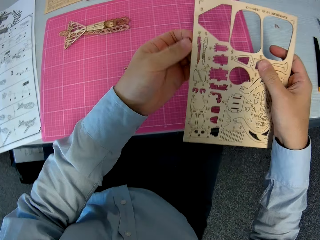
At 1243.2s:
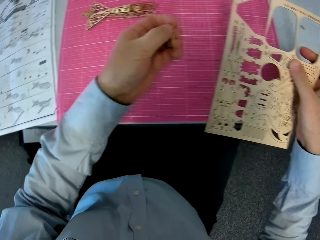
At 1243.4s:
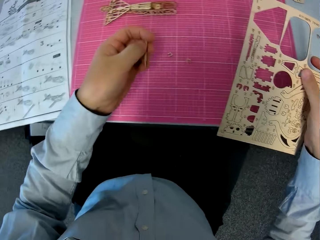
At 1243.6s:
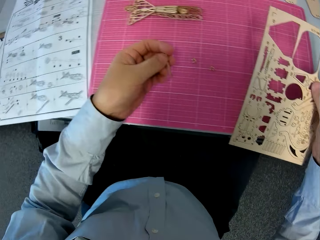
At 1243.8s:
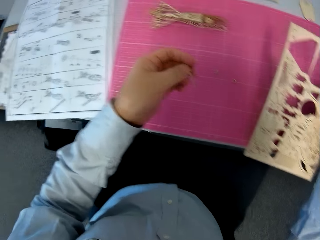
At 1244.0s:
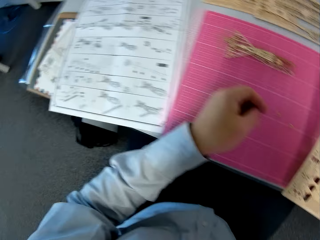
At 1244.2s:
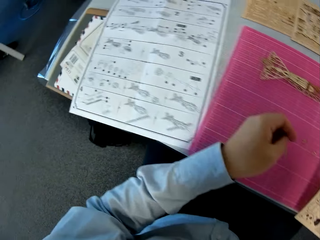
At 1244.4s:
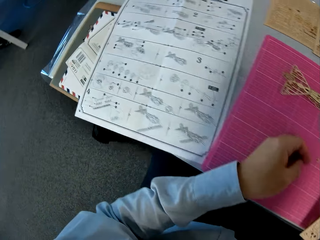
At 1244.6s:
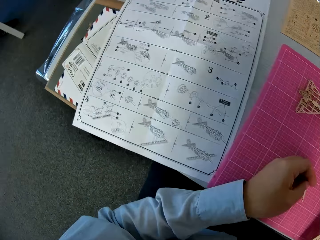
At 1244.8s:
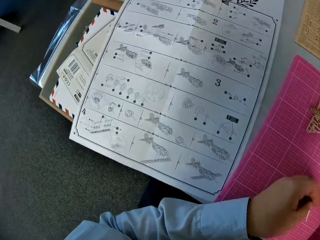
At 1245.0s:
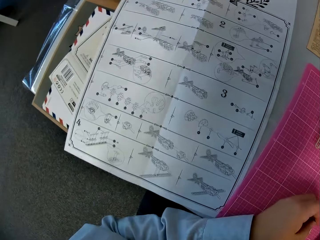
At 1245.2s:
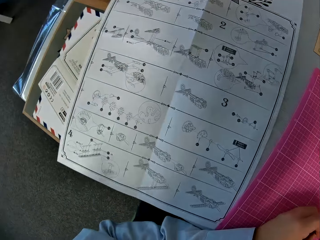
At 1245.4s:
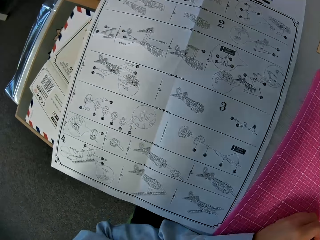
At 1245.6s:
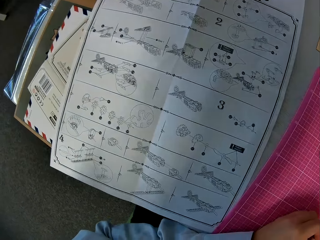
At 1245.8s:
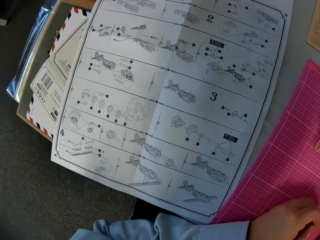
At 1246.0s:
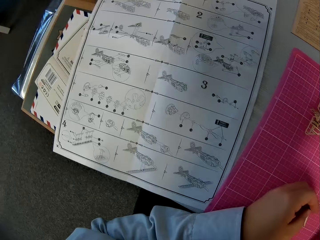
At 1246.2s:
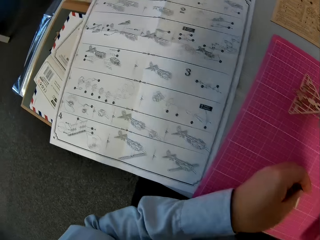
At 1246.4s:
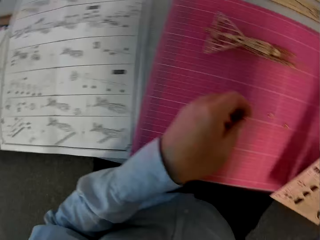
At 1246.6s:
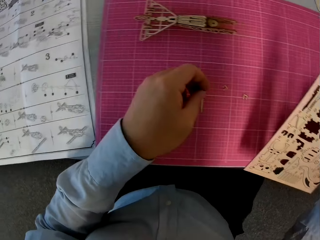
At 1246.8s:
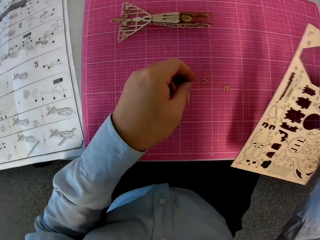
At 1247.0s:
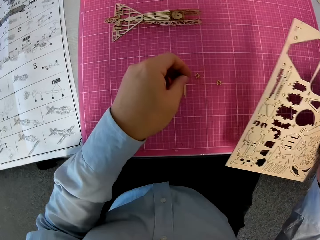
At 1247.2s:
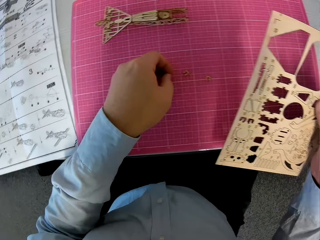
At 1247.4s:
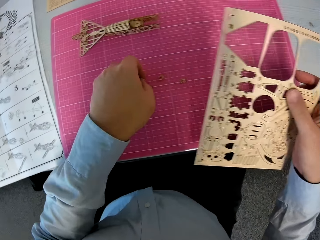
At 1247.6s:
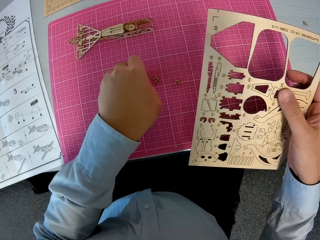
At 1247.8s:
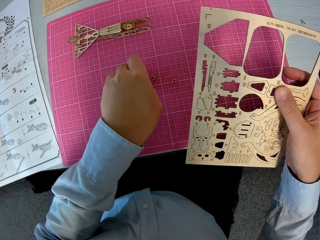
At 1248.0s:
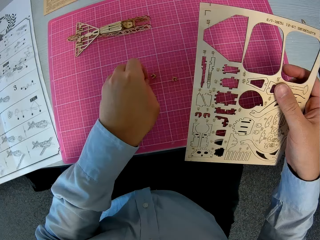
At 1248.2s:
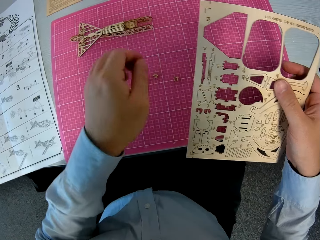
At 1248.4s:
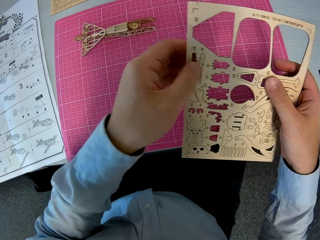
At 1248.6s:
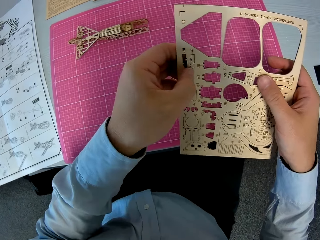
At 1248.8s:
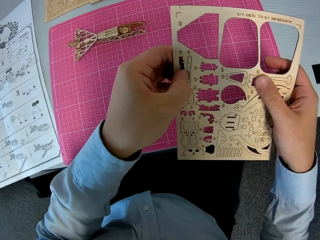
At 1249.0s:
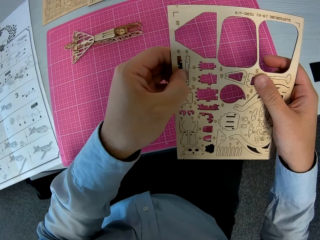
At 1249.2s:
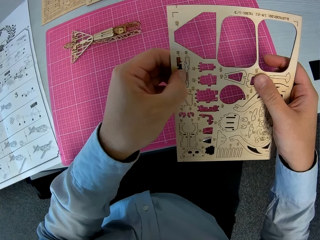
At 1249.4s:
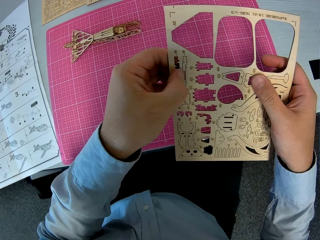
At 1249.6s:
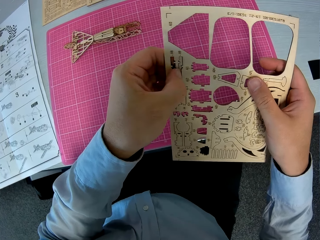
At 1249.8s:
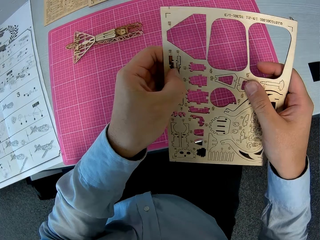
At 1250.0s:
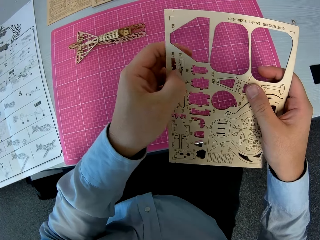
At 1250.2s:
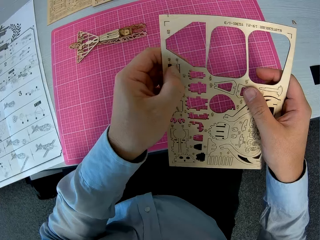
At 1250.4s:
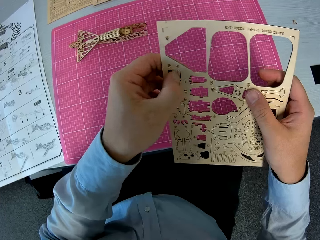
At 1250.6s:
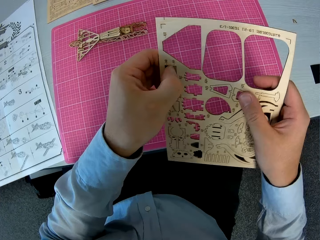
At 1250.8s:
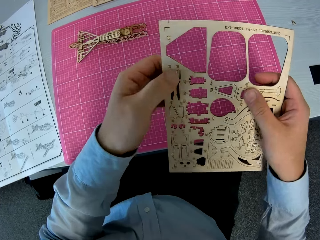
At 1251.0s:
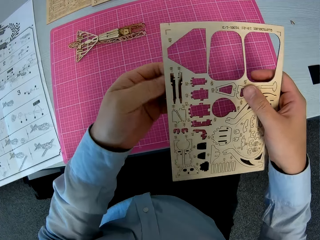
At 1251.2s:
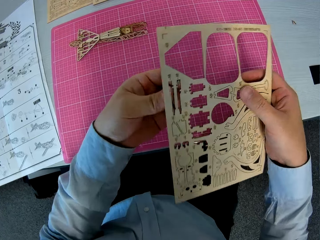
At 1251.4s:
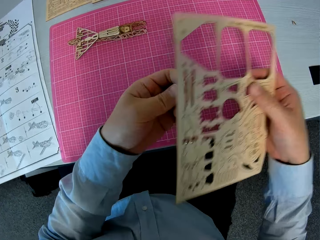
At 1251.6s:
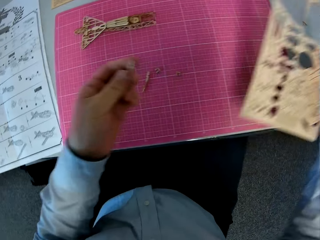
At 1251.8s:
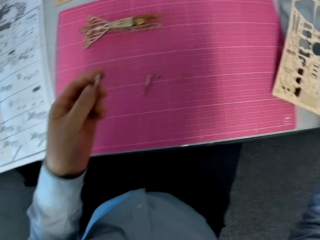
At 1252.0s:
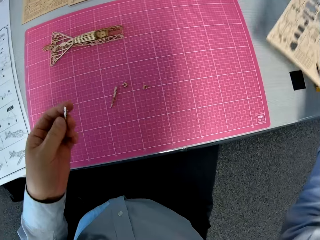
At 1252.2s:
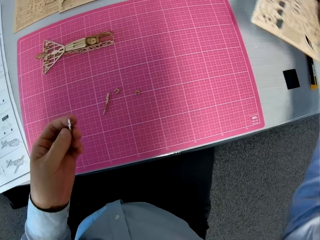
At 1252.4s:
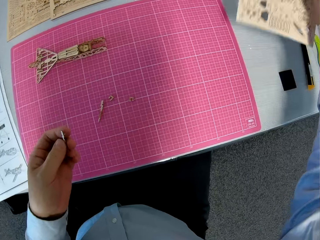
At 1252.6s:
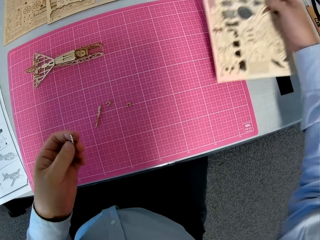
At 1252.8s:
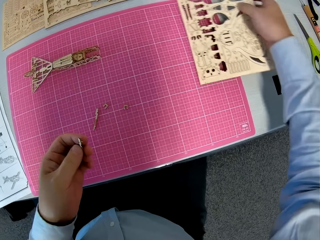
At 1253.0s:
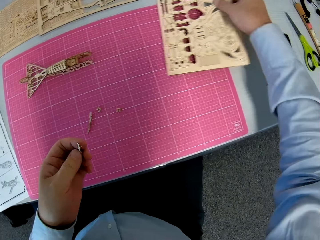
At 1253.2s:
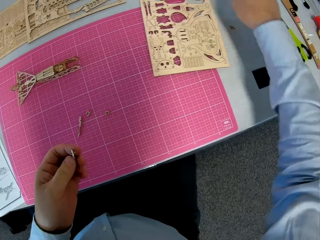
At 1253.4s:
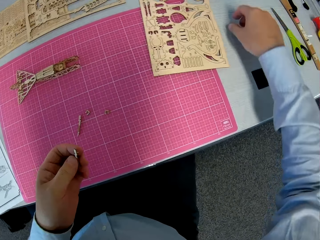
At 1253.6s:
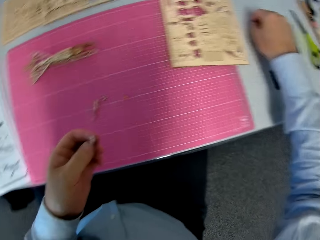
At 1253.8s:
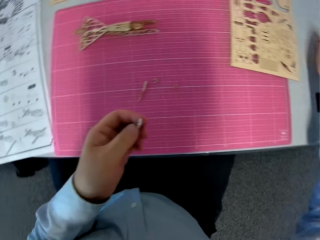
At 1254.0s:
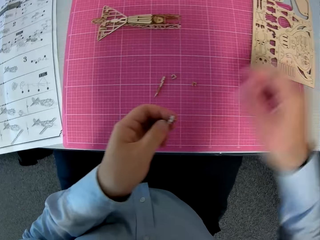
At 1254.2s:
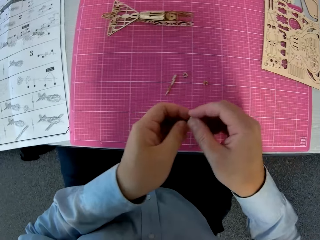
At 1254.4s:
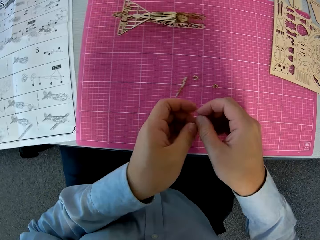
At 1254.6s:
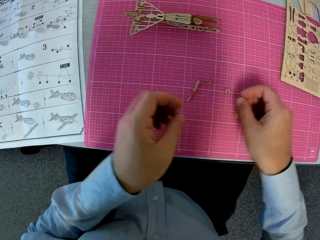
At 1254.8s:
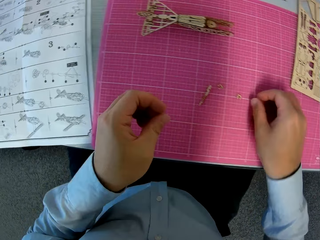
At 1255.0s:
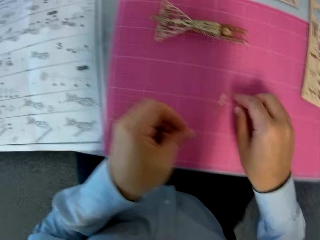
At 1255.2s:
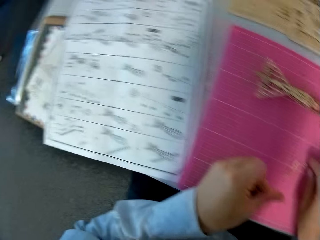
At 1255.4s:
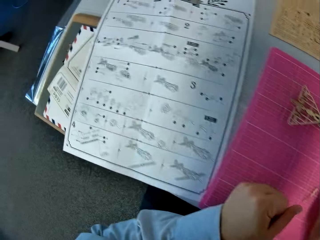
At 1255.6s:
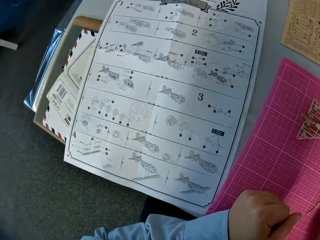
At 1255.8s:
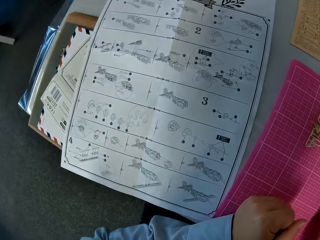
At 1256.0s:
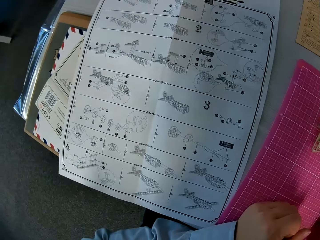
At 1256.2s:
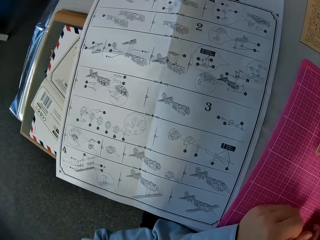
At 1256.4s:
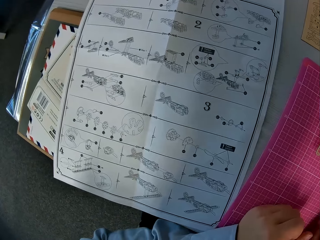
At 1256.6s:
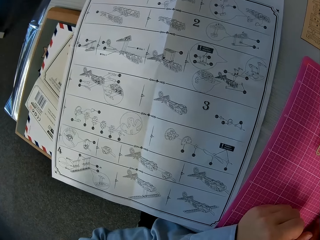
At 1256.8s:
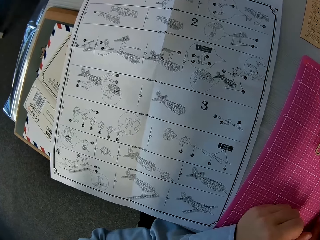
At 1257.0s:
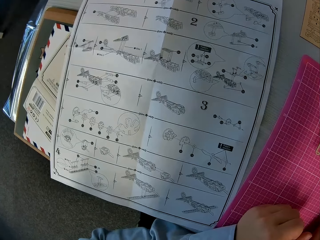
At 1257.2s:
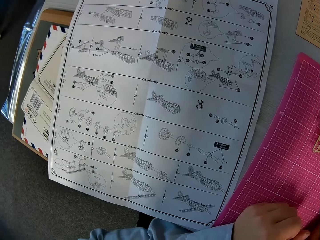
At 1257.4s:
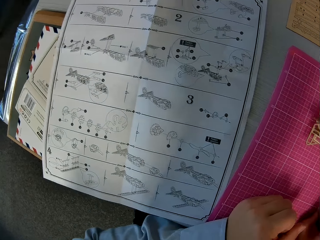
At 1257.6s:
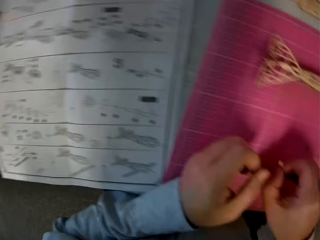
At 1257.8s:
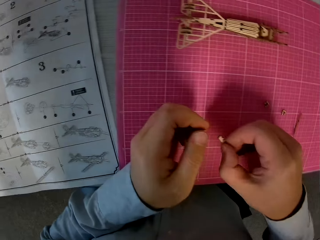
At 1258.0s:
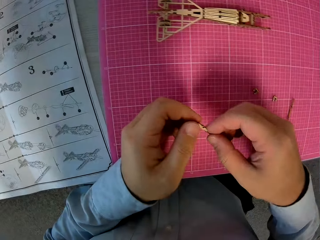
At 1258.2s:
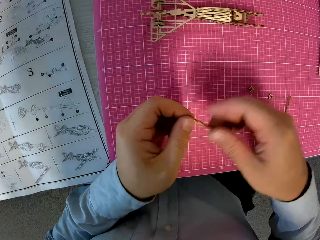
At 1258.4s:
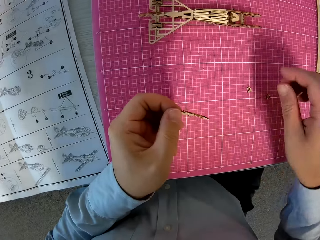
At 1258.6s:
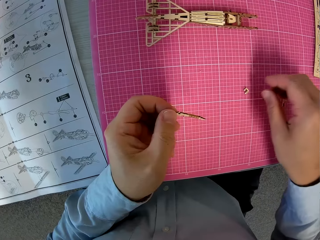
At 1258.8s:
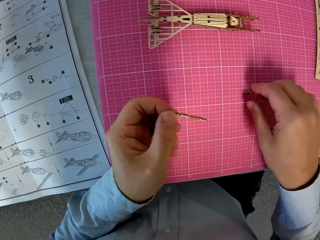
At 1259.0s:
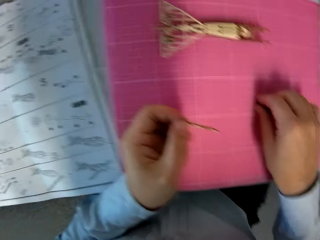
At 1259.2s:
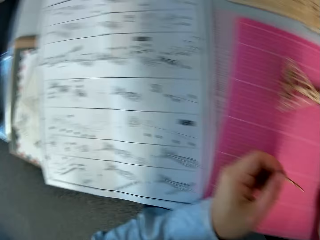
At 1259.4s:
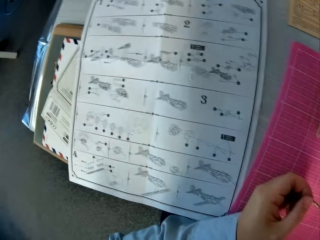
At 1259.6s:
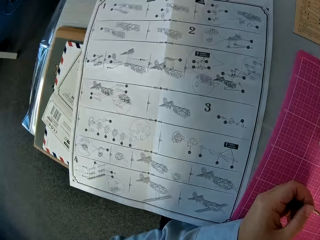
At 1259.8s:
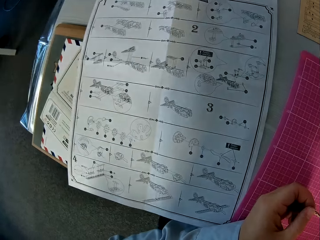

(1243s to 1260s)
The camera wearer glances at the instruction manual. He places the wooden piece on the cutting sheet. He detaches a wooden piece from the puzzle sheet with his left hand. He places the puzzle sheet on the cutting sheet. He places his hand on a wooden piece from the table. He passes the wooden piece in his left hand to his right hand. He holds the piece of the laser cut wood craft kit. He places the wooden piece on the cutting sheet. He glances at the instruction manual. He holds a wooden piece in his right hand. He passes the wooden piece in his right hand to his left hand. He picks up another wooden piece from the cutting sheet with his right hand. He glances at the instruction manual.

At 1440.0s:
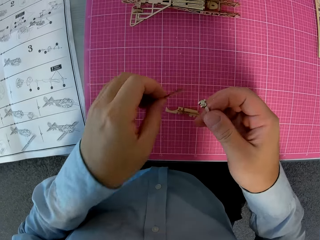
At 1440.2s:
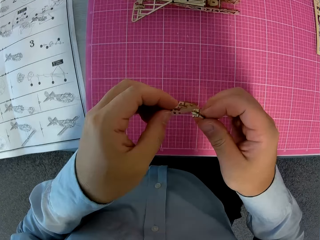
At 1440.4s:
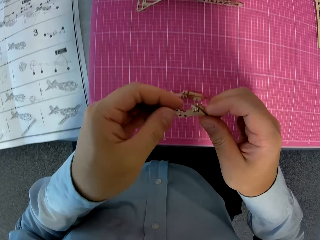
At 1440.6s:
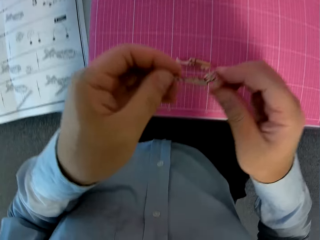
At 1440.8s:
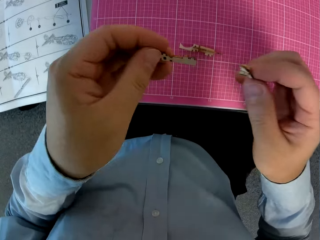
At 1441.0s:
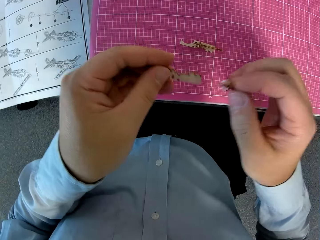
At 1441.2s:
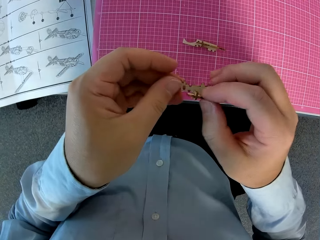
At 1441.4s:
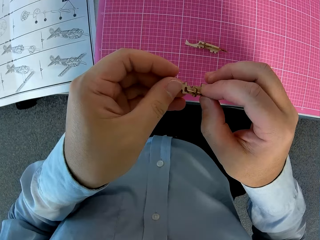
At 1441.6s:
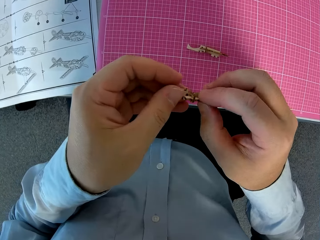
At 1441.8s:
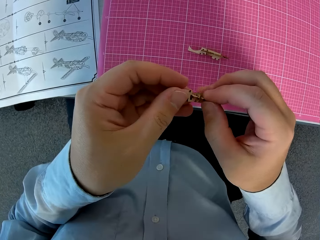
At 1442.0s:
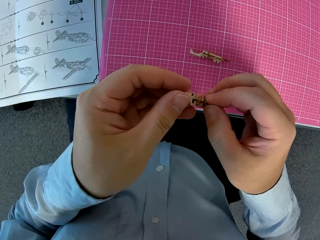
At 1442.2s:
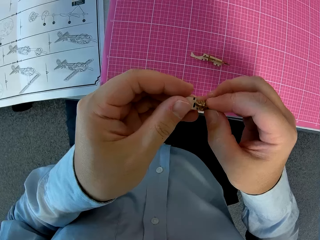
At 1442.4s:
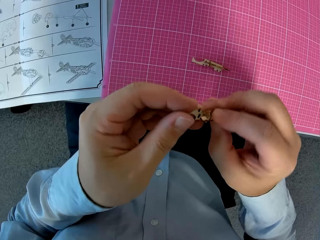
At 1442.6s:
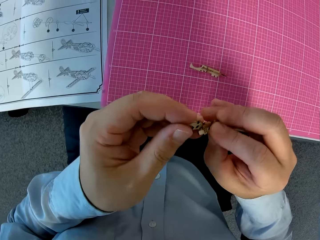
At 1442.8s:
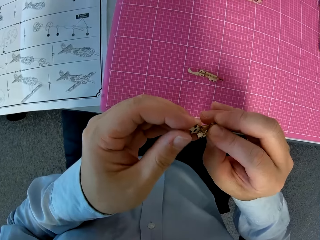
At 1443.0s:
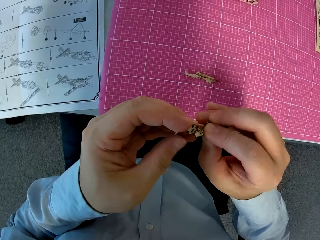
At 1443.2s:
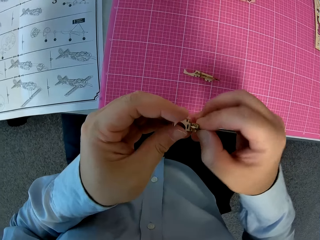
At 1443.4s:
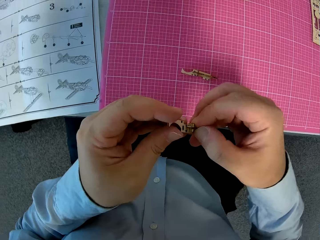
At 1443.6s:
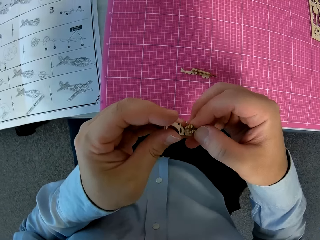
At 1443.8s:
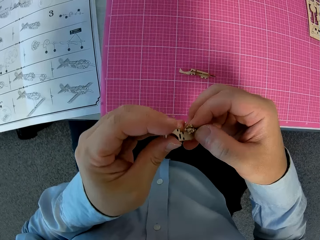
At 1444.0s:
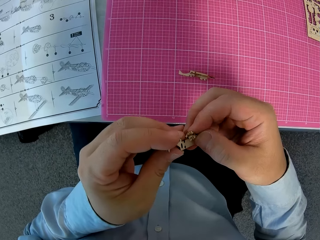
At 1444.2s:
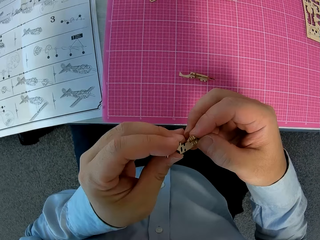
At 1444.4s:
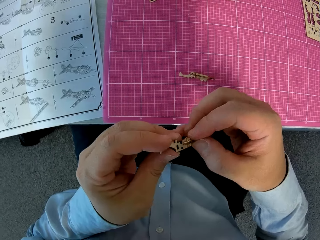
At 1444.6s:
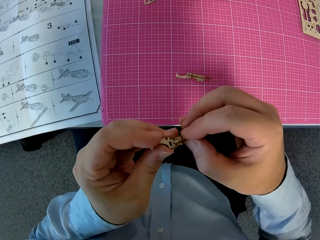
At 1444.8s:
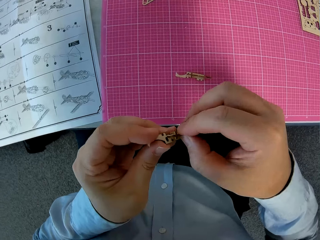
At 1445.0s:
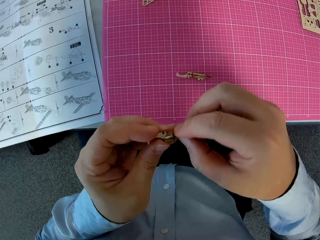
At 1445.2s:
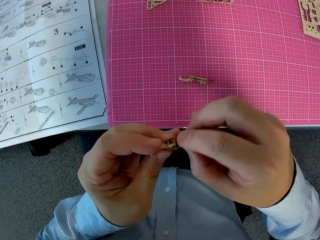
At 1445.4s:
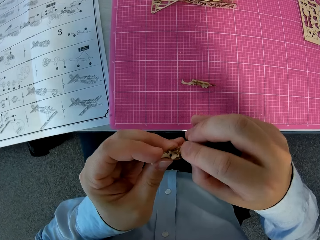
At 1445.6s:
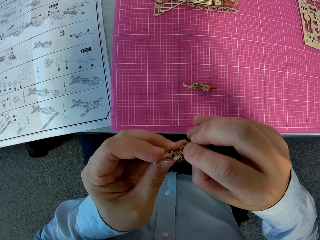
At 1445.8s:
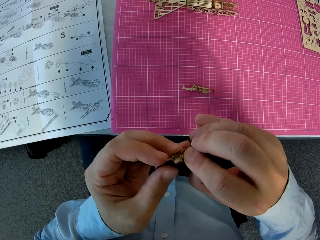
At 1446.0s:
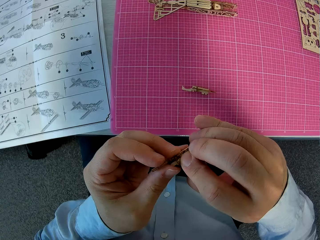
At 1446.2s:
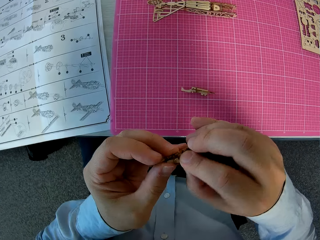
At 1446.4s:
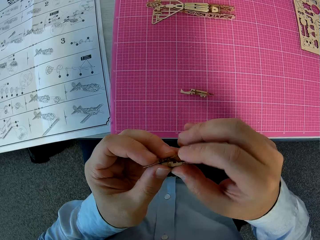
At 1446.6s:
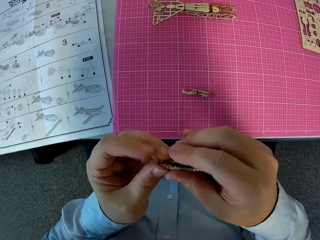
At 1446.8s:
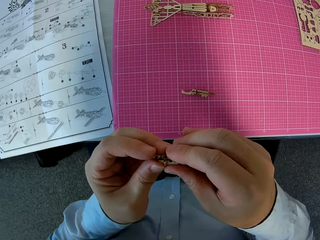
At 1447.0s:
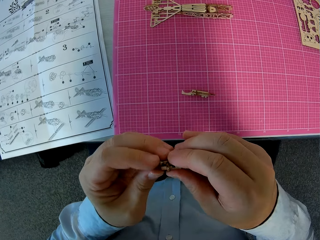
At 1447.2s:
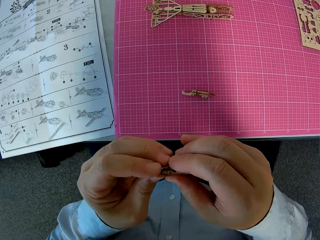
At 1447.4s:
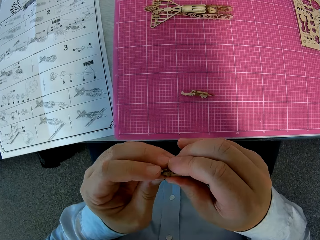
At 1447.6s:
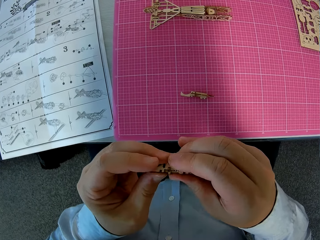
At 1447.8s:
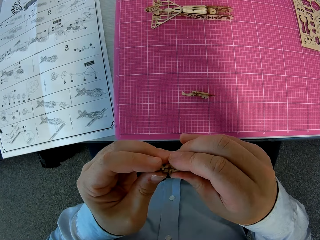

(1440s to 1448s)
The camera wearer connects the third and the fourth metal crafts together with his hands.
